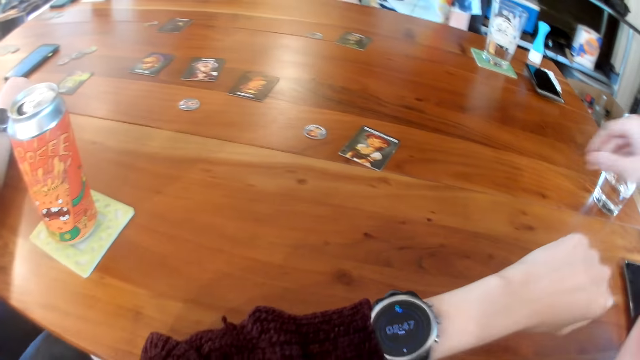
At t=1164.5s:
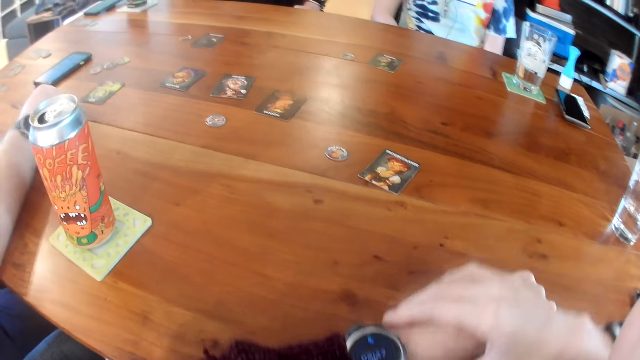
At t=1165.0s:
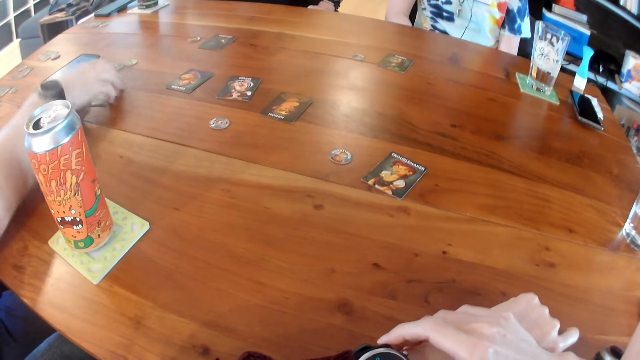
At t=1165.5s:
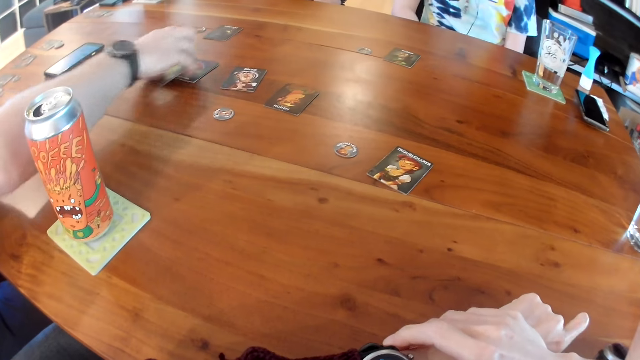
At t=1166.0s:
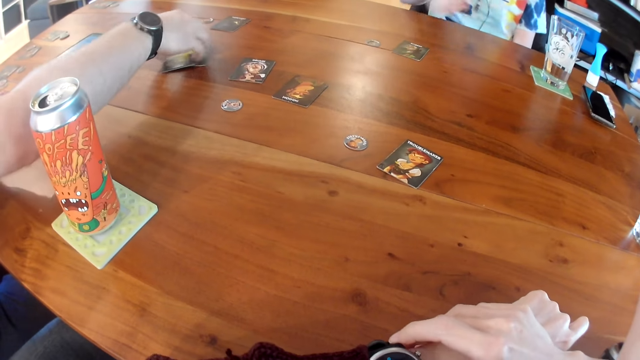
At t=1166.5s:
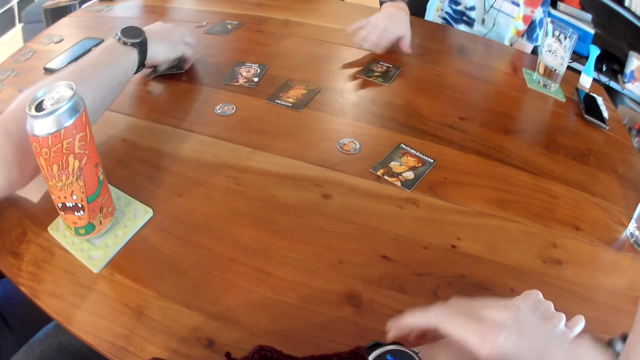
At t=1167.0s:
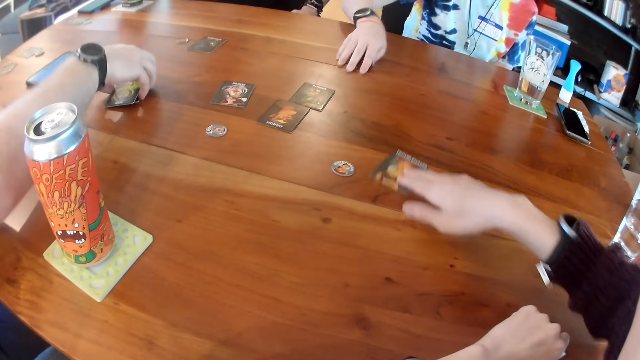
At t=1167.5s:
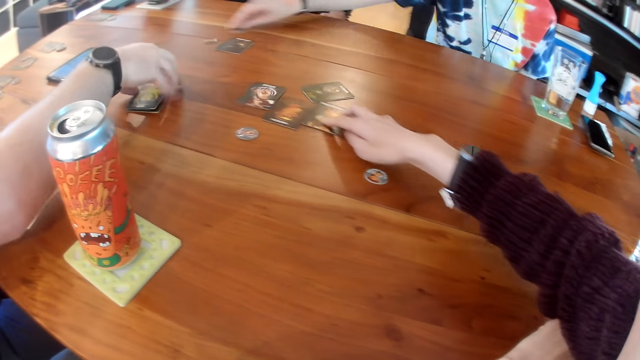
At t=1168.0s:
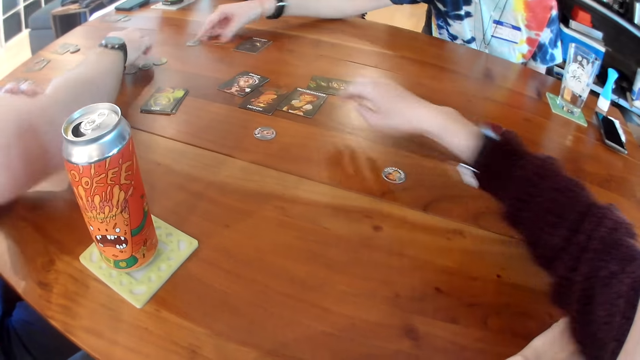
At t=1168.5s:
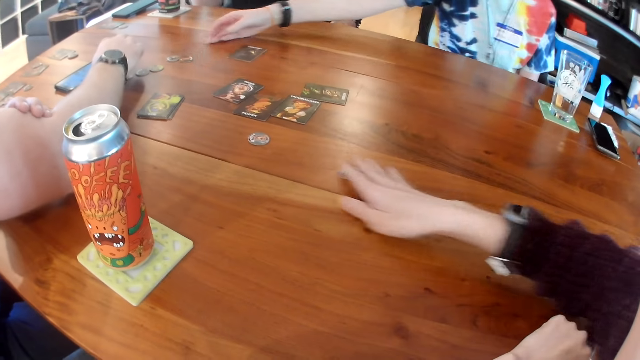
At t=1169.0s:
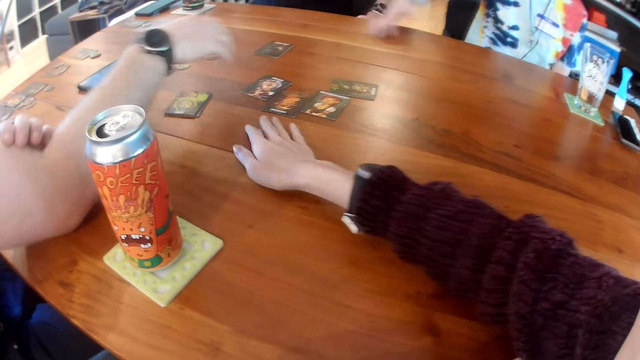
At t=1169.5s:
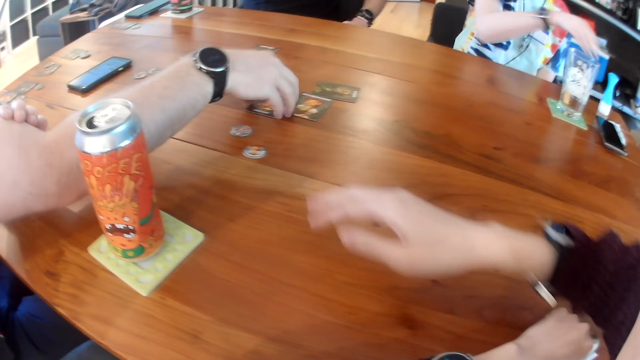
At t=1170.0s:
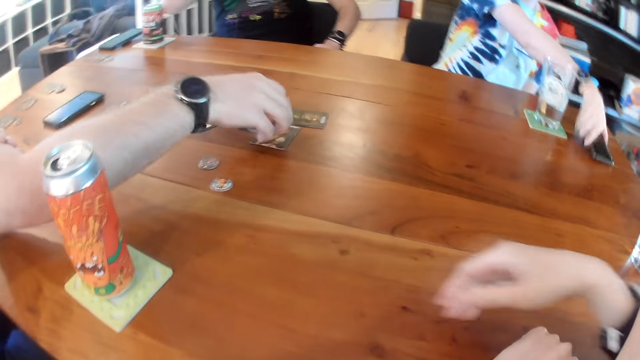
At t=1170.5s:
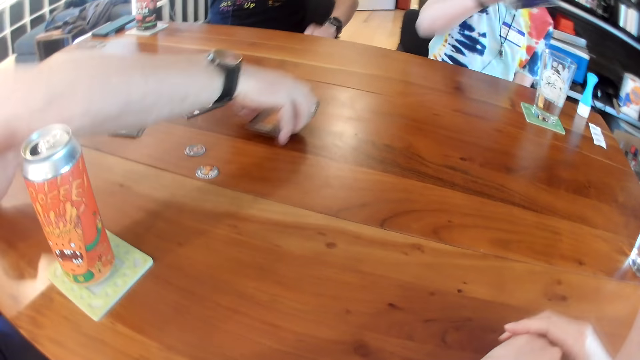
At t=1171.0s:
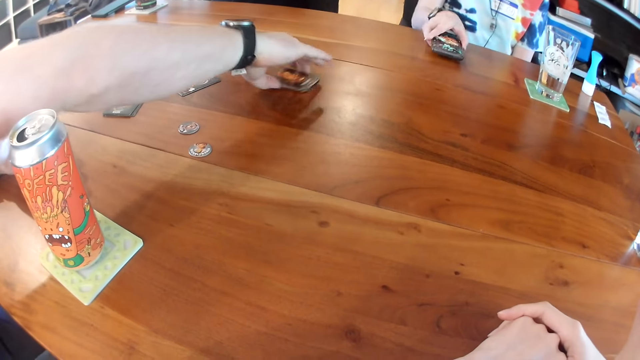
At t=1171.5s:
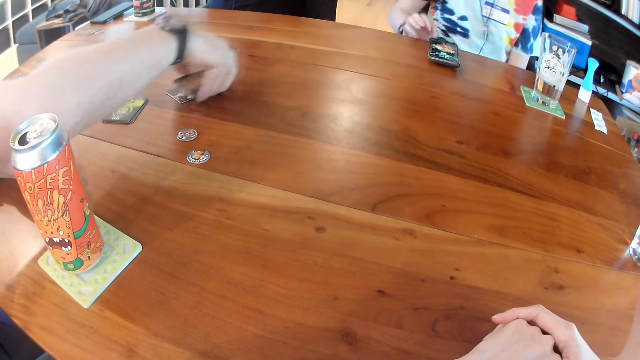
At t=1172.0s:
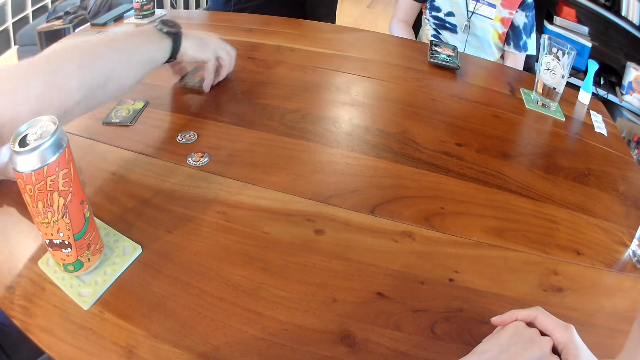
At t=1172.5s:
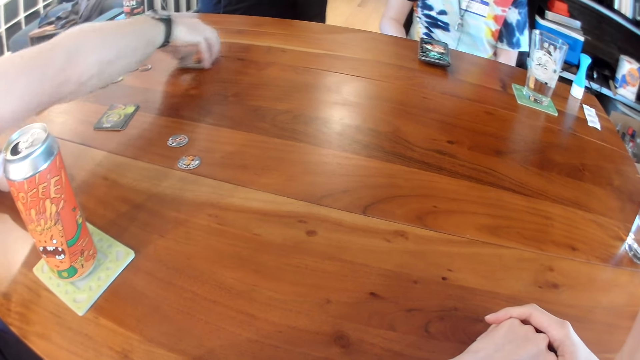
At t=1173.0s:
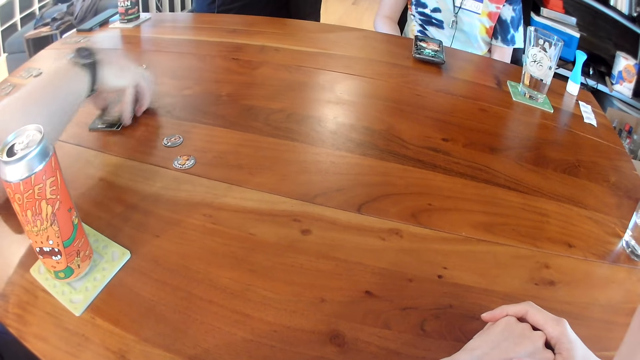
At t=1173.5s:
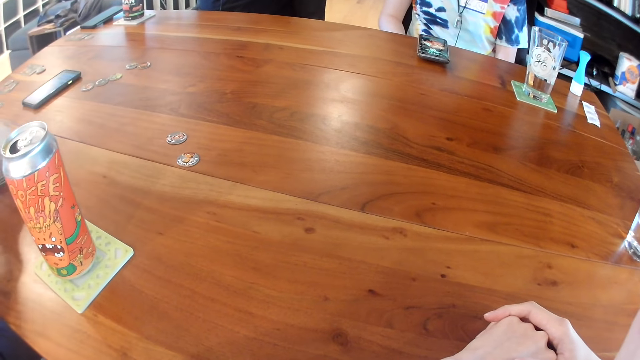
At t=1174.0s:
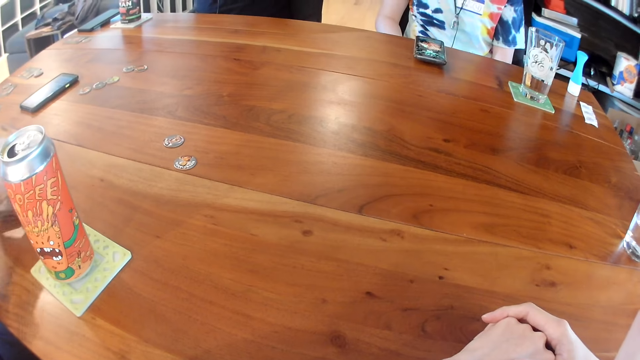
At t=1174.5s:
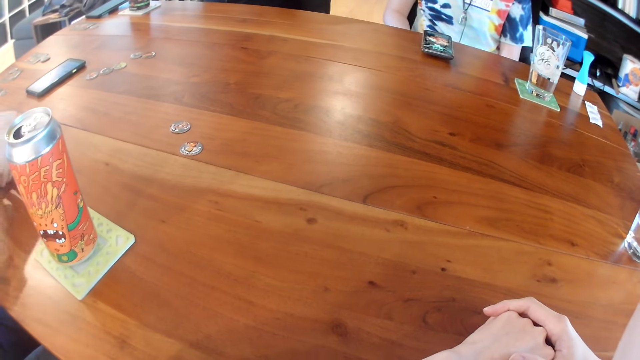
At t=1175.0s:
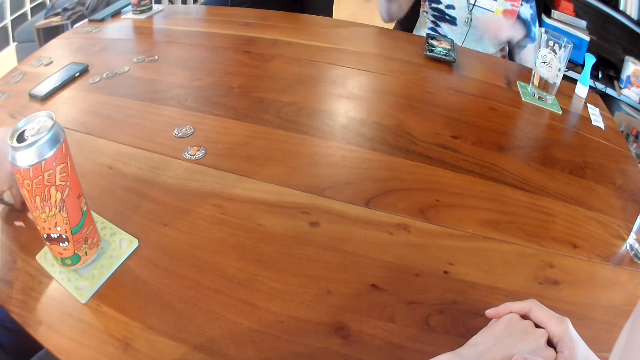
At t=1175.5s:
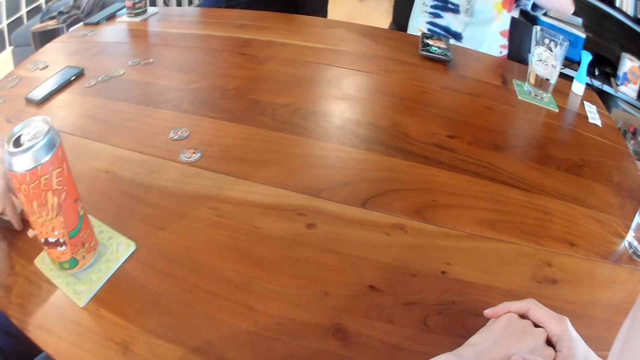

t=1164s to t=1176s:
The camera wearer stares at the watch. She places her two hands on the table. The man arranges the cards on the table with his right hand. The man, the woman and the camera wearer collect the cards on the table. The woman adjusts a card on the table with her right hand. The camera wearer adjusts the card on the table with her right hand. The woman moves a round piece on the table with her right hand. The man operates his phone with his right hand. The camera wearer moves the round piece on the table with her right hand. The man picks up the card from the table with his right hand. The woman picks up a phone from the table with her right hand. The man picks up the card from the table with his right hand. He interacts with other people in the room. The man picks up the card from the table with his right hand. The woman drops the phone on the table with her right hand. The man picks up the card from the table with his right hand repeatedly.

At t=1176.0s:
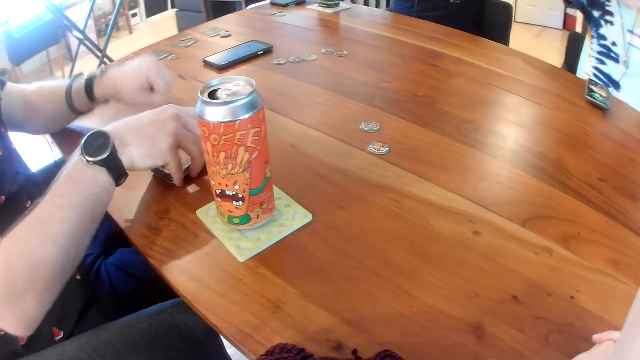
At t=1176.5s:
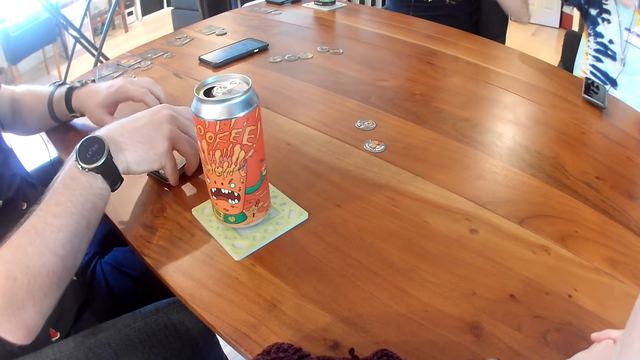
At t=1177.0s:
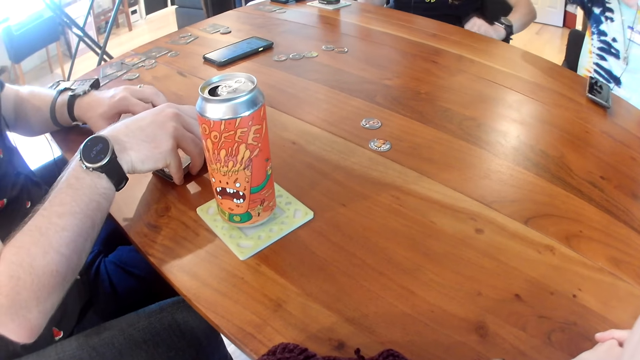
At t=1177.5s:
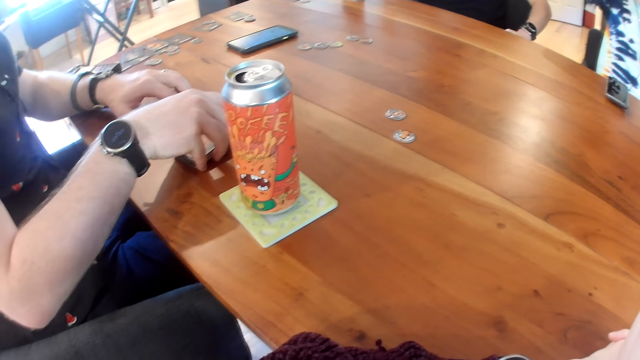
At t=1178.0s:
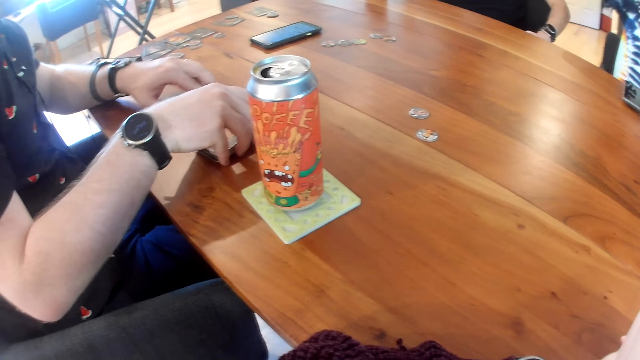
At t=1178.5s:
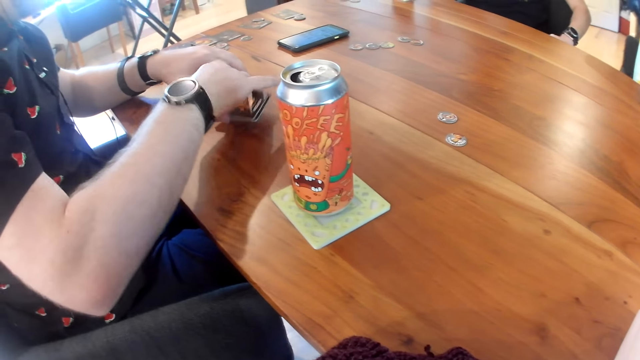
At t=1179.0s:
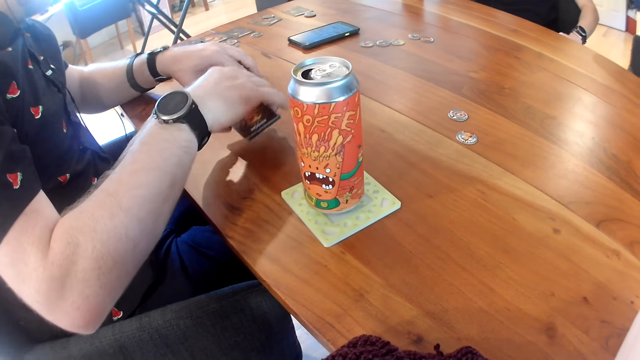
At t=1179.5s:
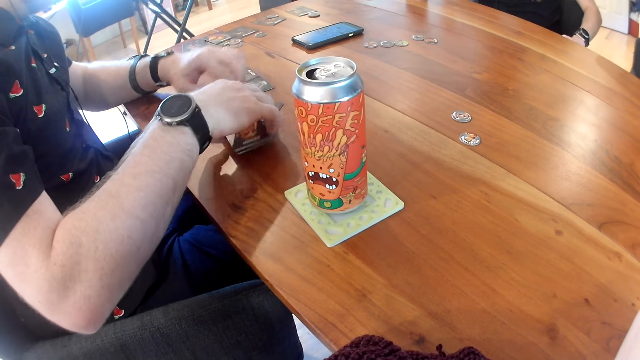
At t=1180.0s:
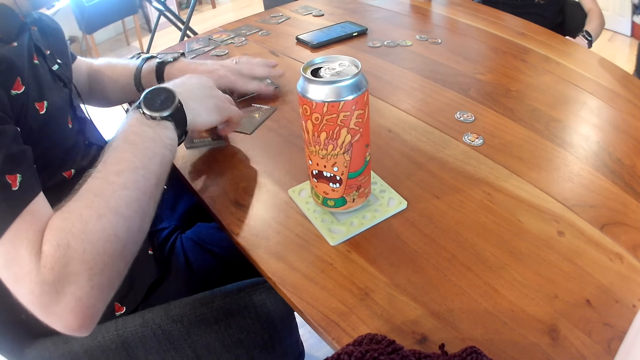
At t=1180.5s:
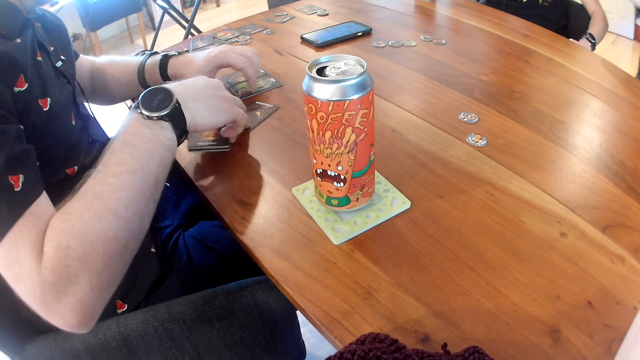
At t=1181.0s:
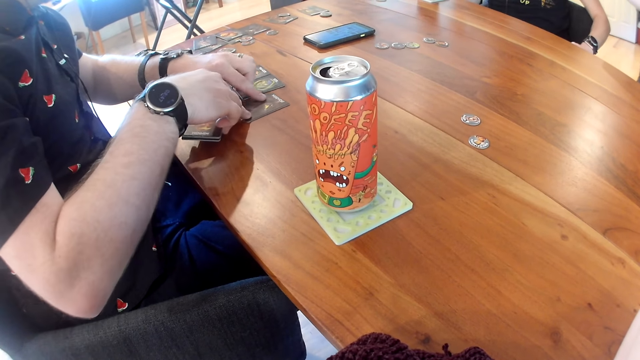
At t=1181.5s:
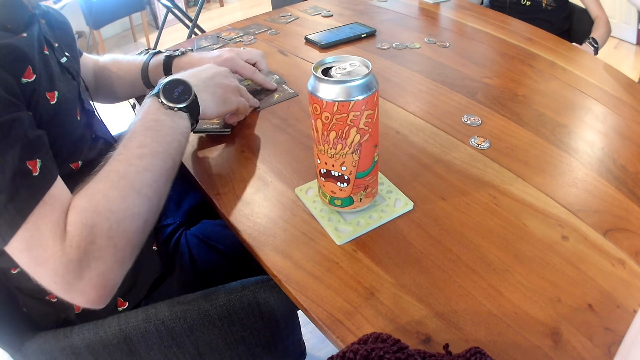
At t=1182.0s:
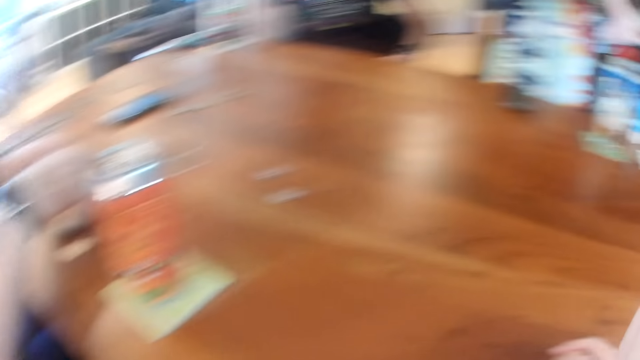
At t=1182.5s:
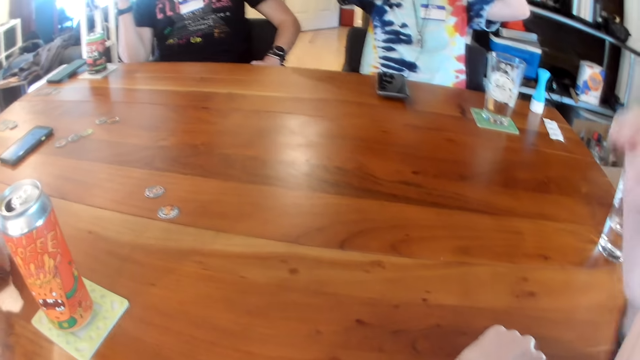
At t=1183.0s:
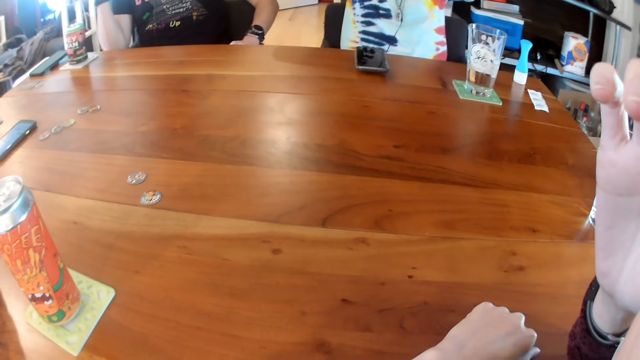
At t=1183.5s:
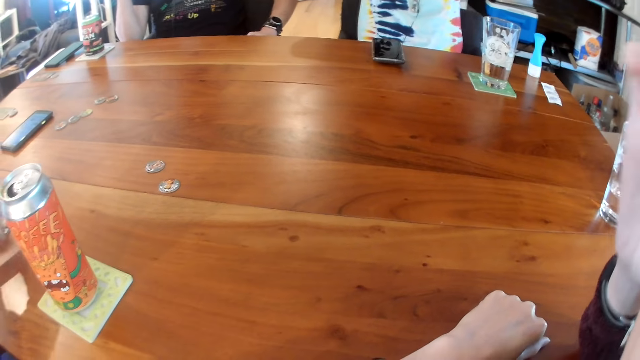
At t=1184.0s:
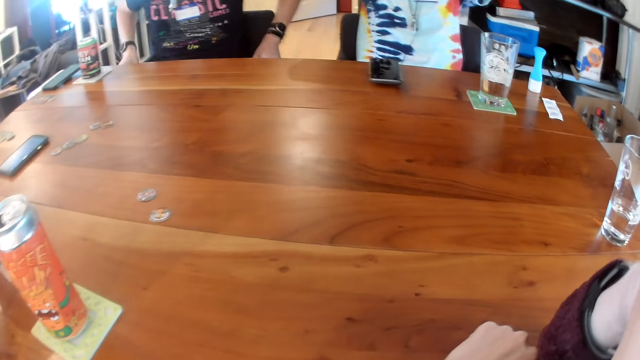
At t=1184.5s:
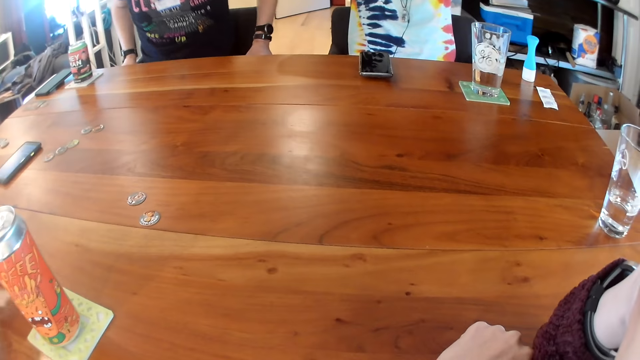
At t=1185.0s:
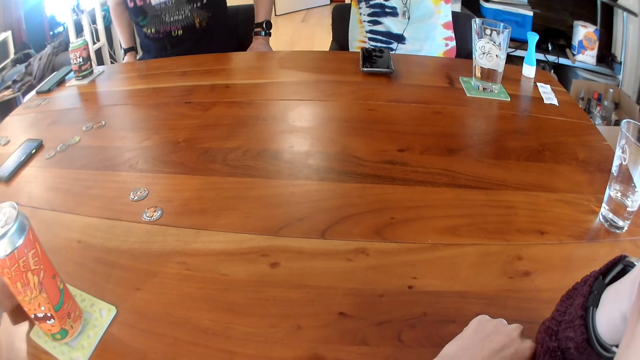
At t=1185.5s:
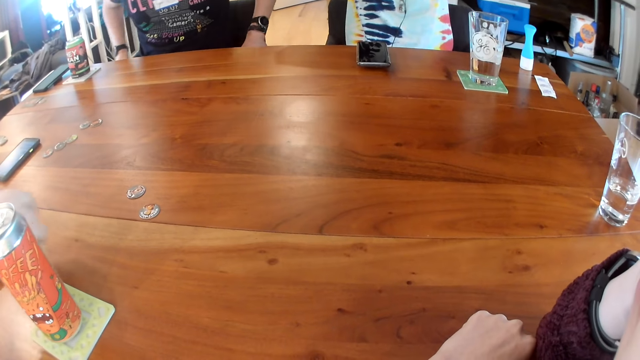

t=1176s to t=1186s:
The man arranges the cards on the table. He drops a card on the table with his two hands. He adjusts the card on the table with his two hands. He interacts with other people in the room.
